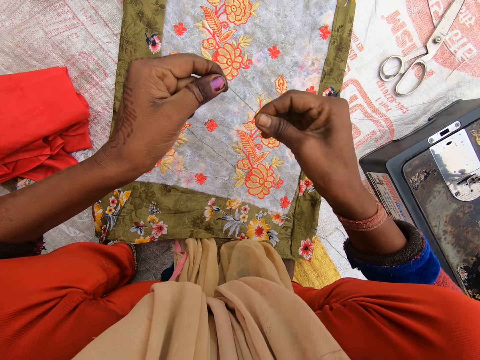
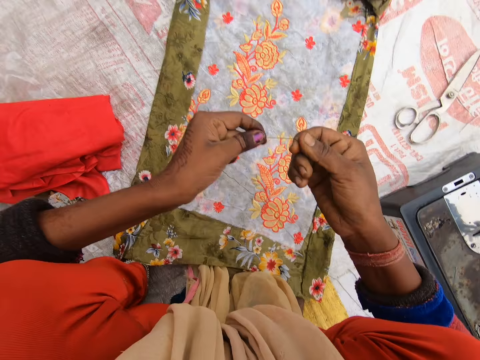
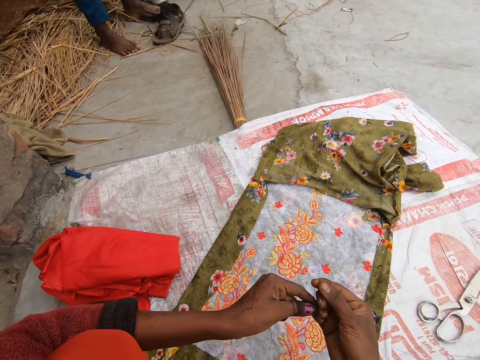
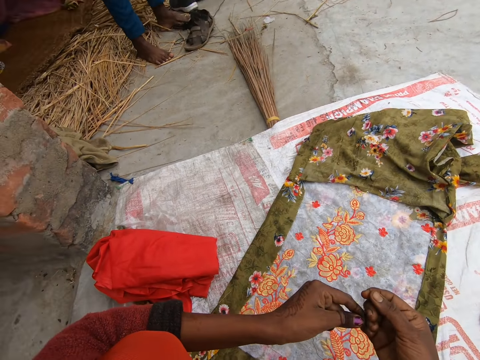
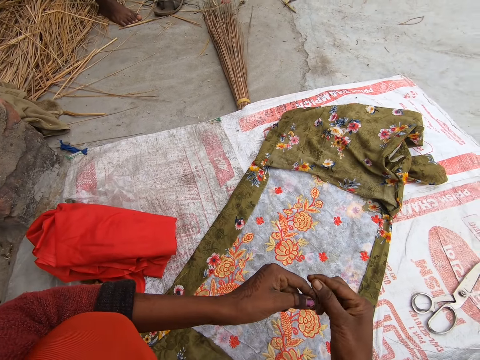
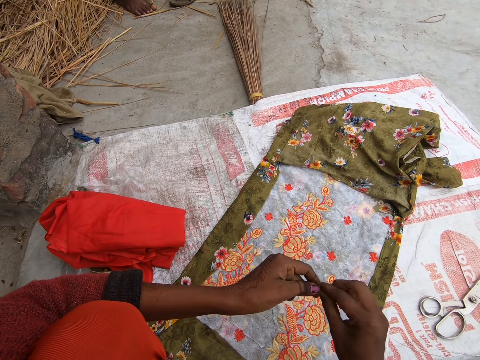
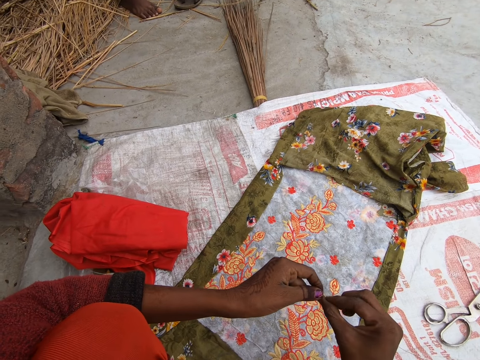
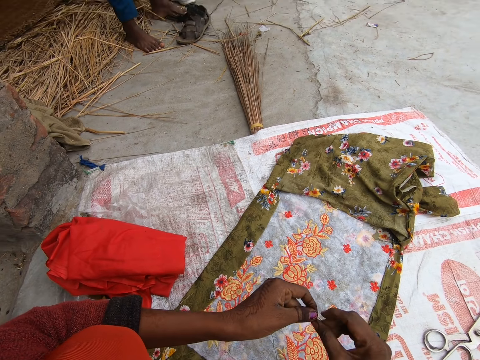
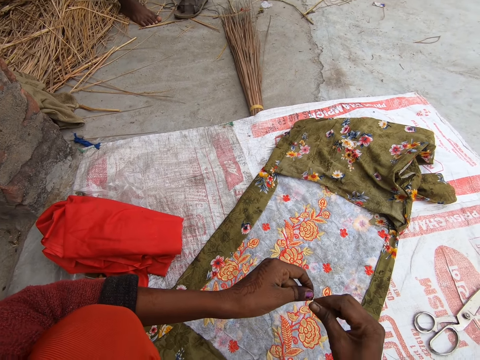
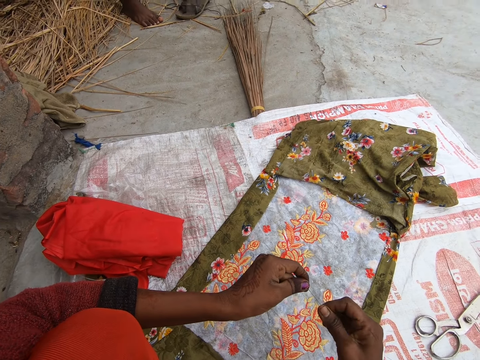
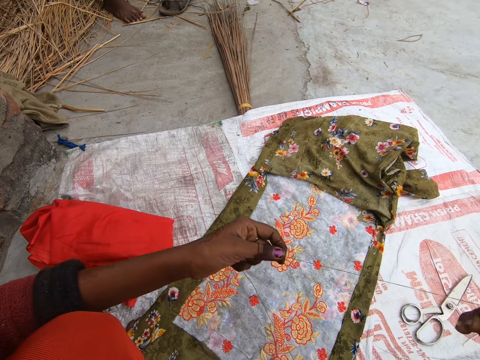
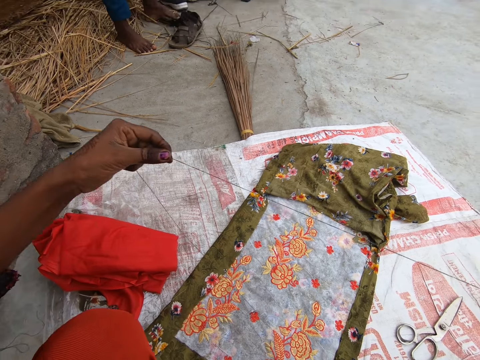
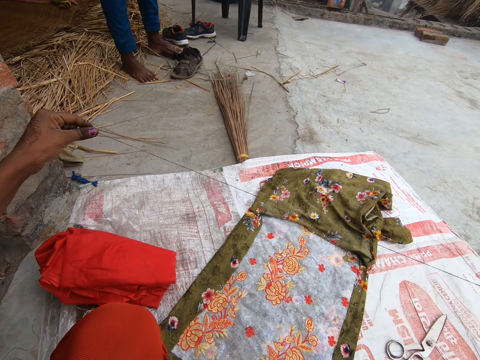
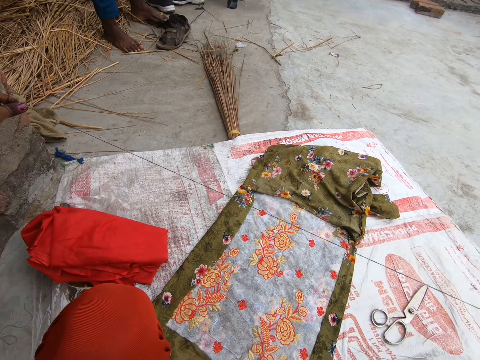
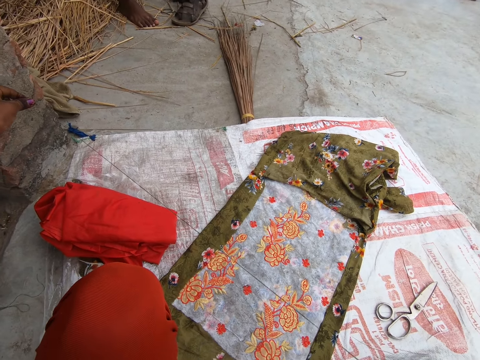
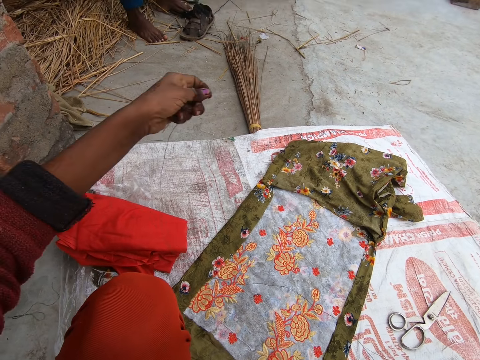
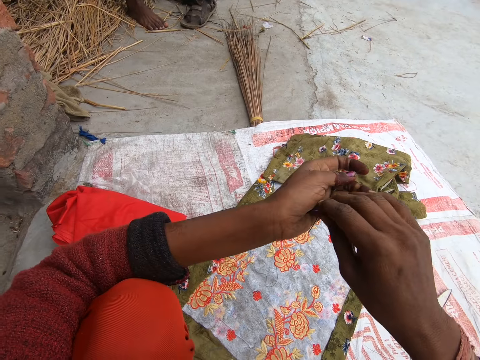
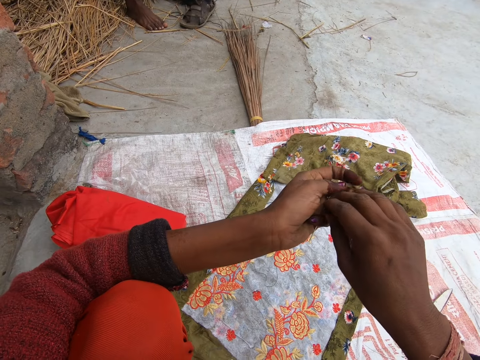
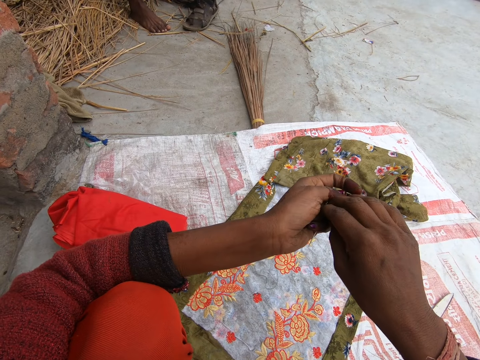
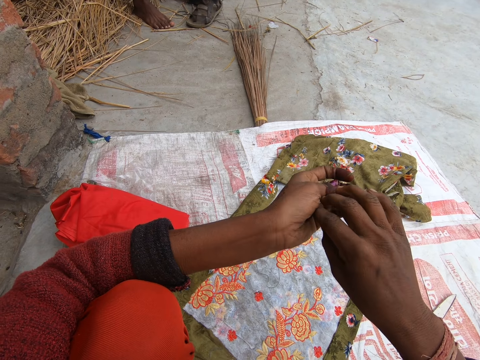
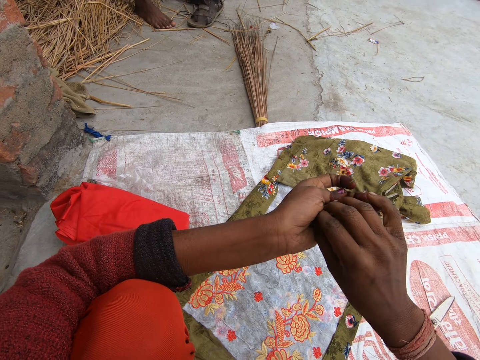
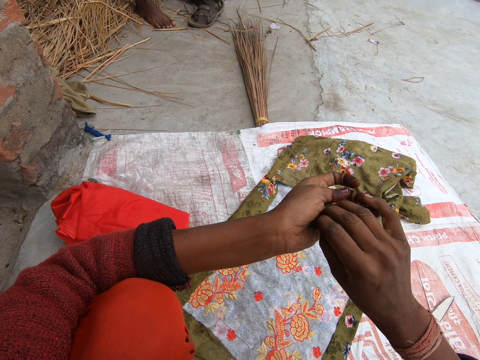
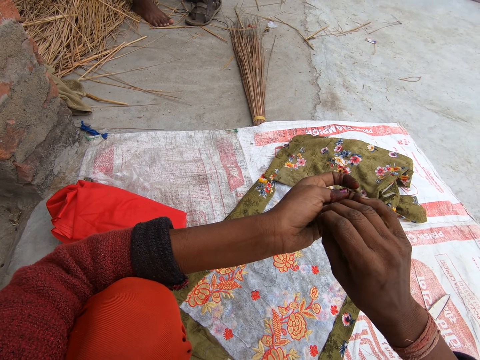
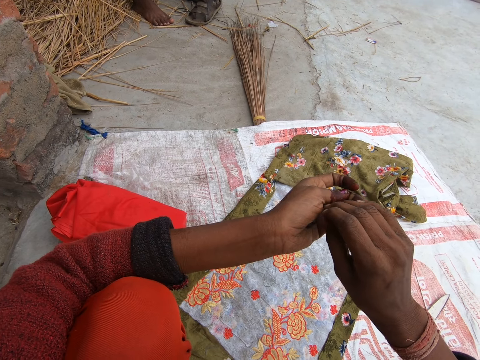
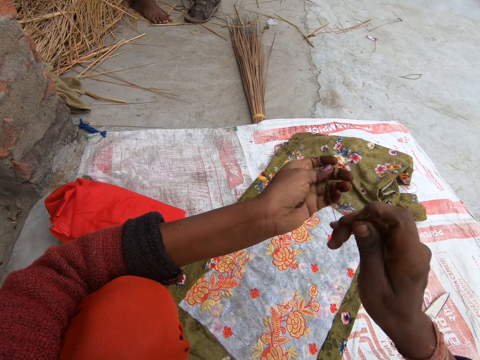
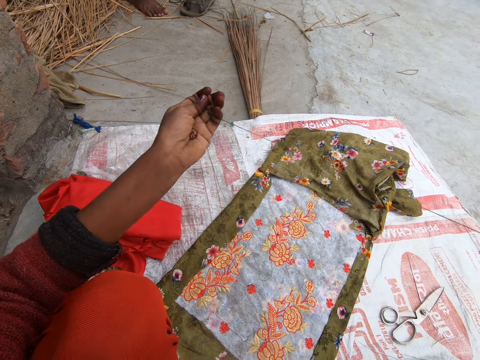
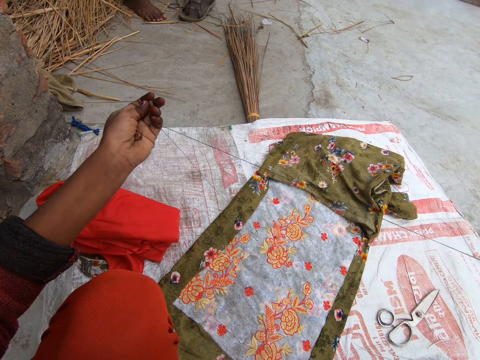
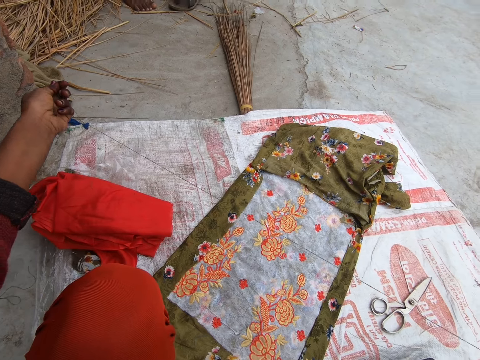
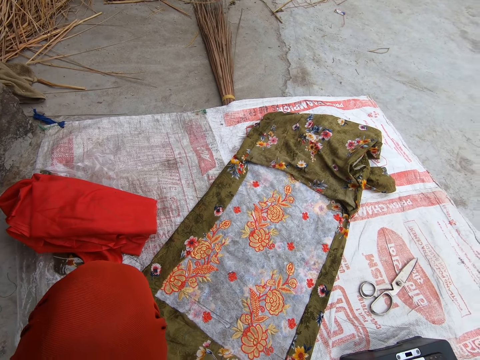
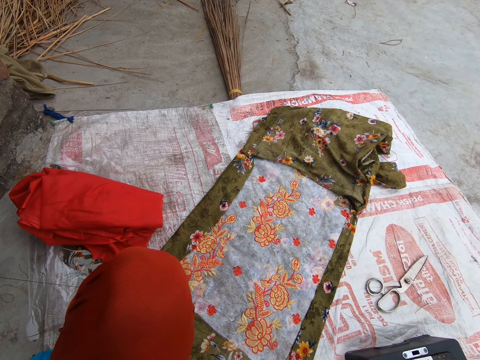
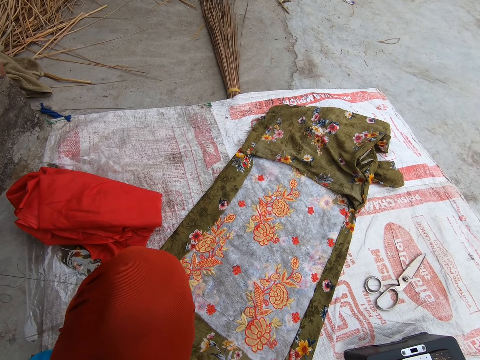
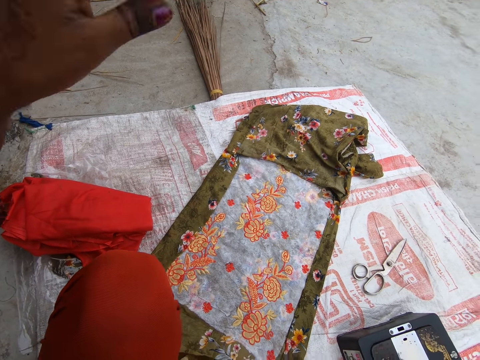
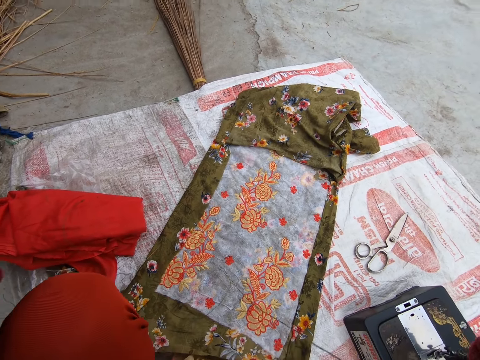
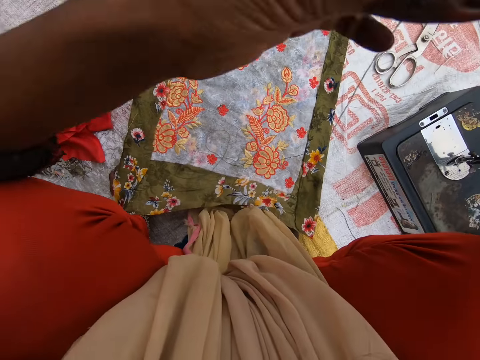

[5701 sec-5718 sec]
The camera wearer looks at a person on the other side. She adjusts the thread with her hands. She threads the needle in her hands. She pulls the thread with her right hand.

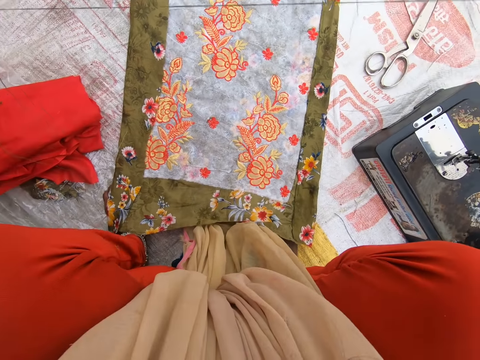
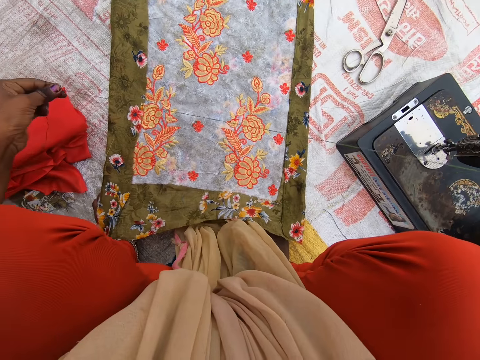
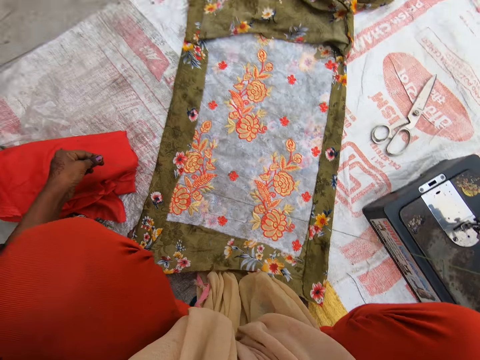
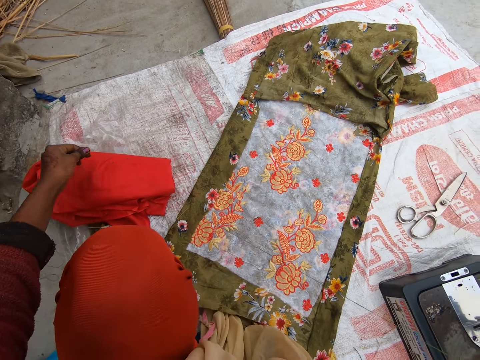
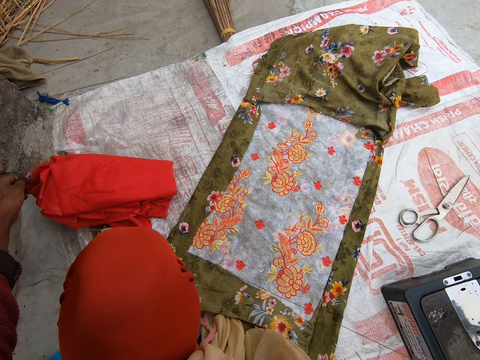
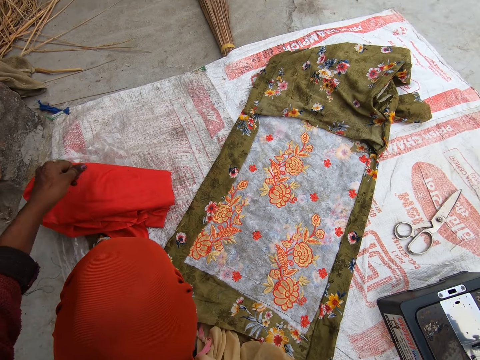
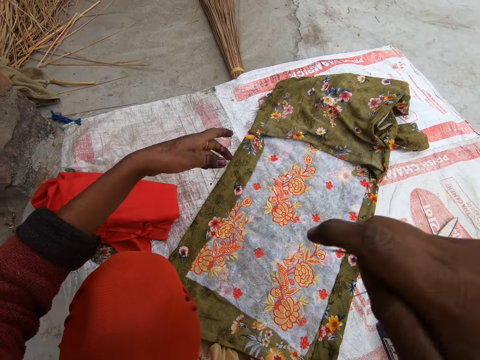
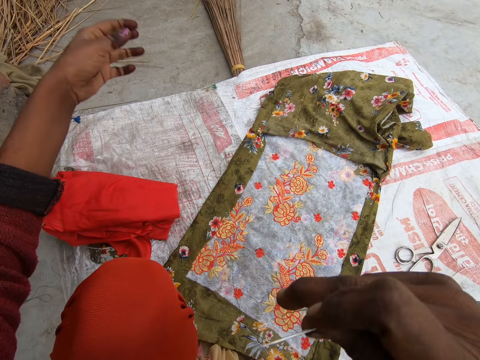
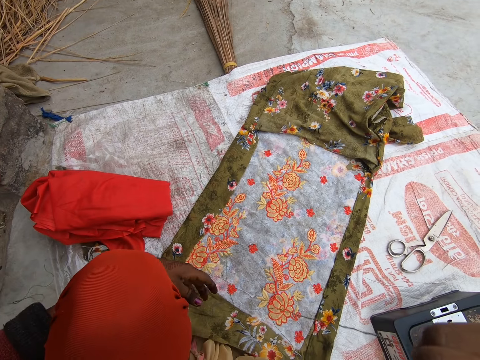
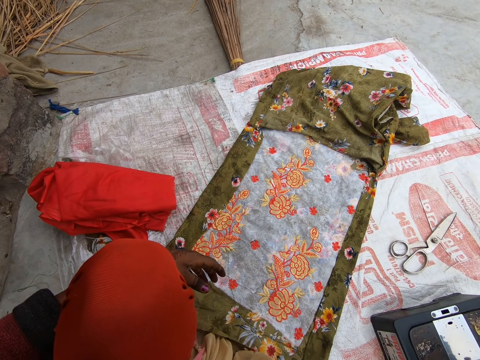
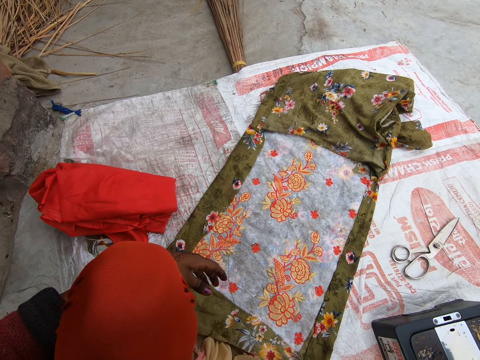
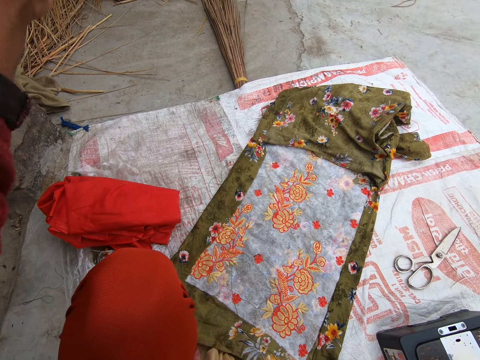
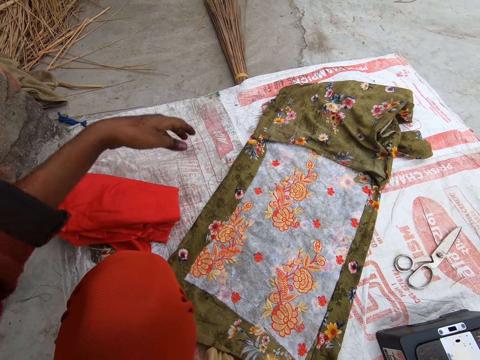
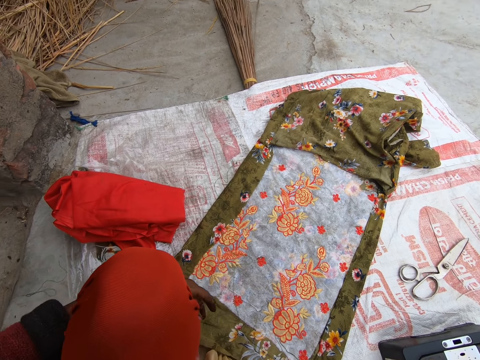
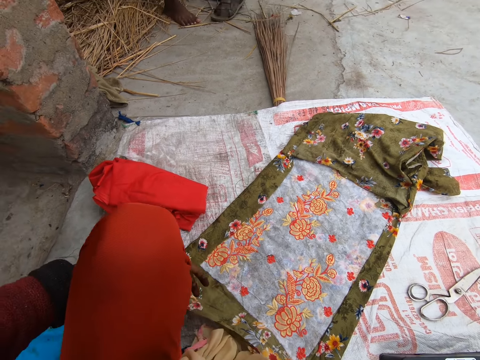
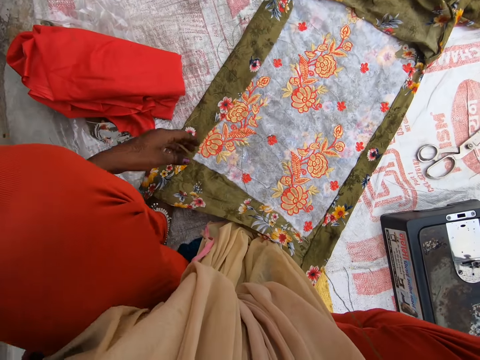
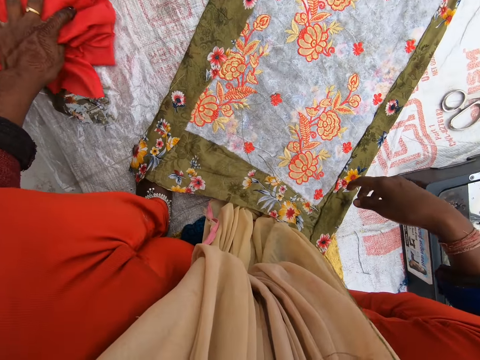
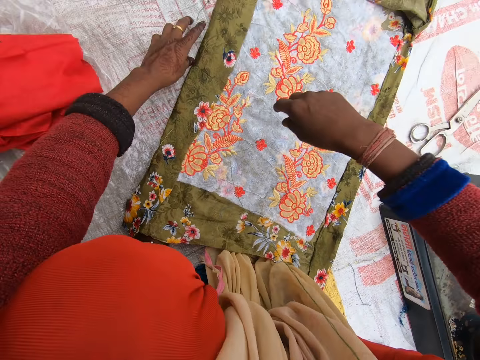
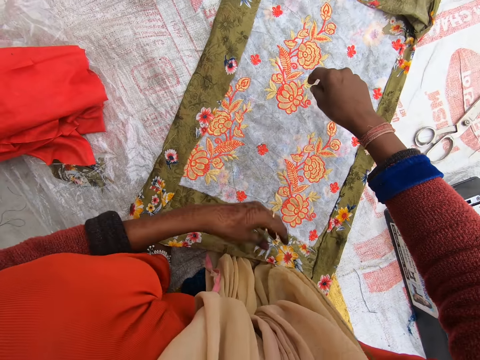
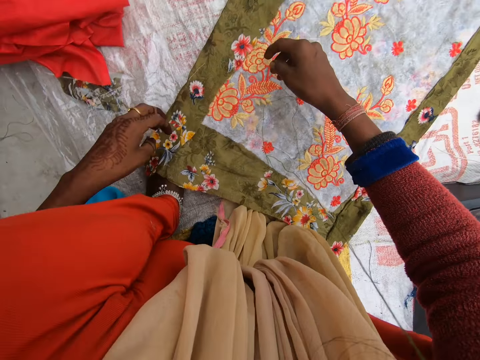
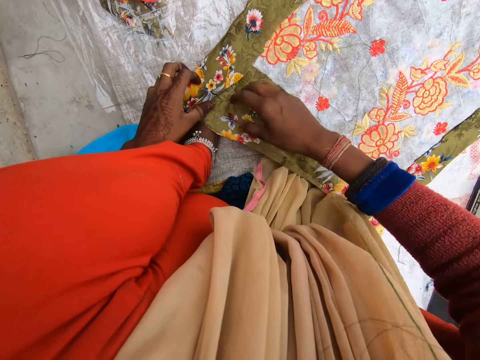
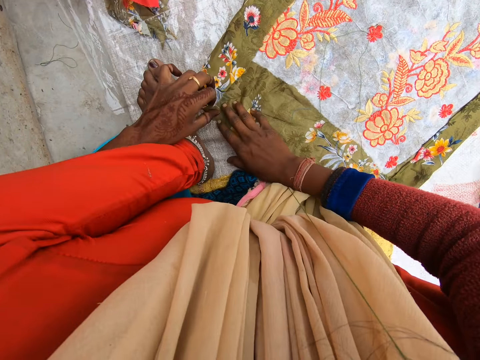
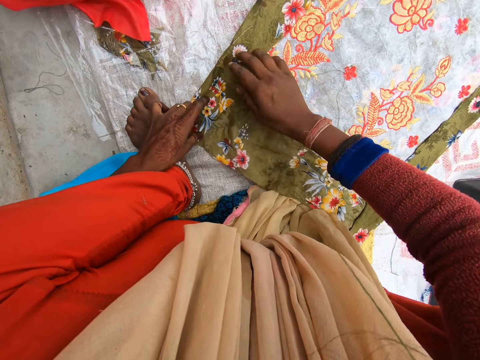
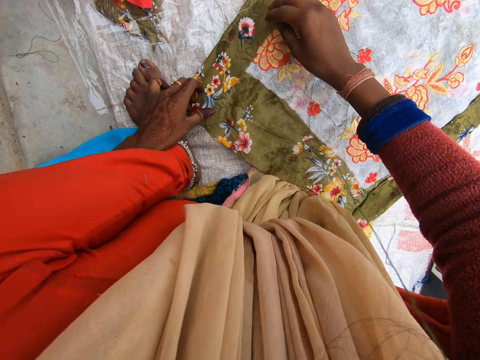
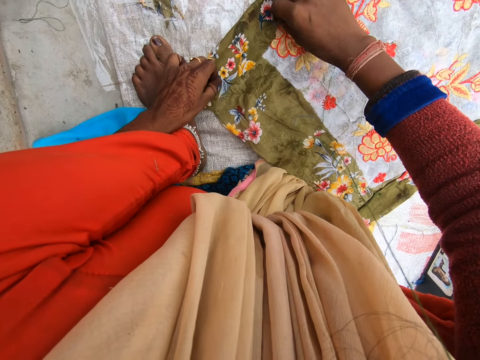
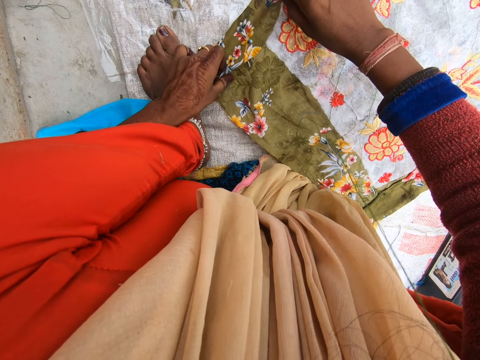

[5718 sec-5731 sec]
The camera wearer moves a piece of cloth on the ground. They pick up a thread with their left hand. They adjust the cloth with their hands. They fold the piece of cloth.
